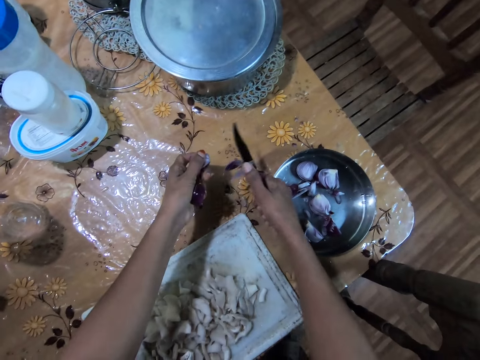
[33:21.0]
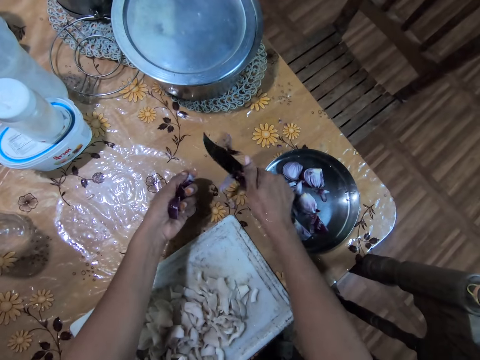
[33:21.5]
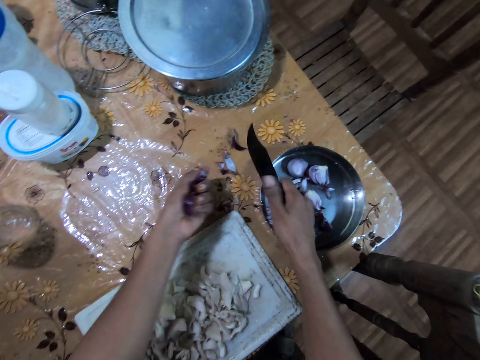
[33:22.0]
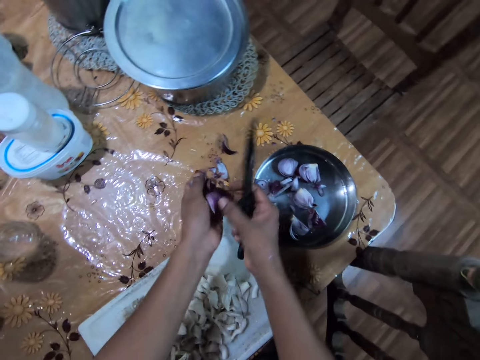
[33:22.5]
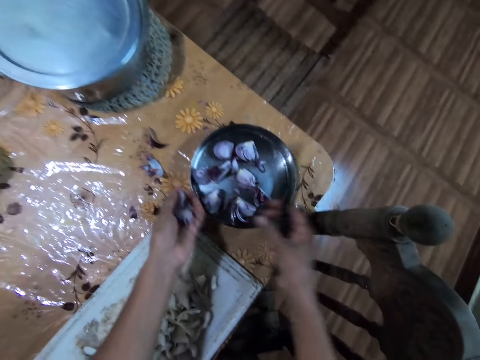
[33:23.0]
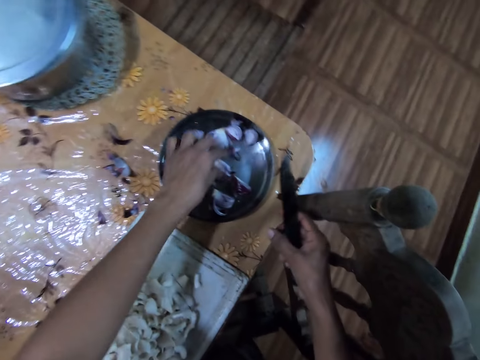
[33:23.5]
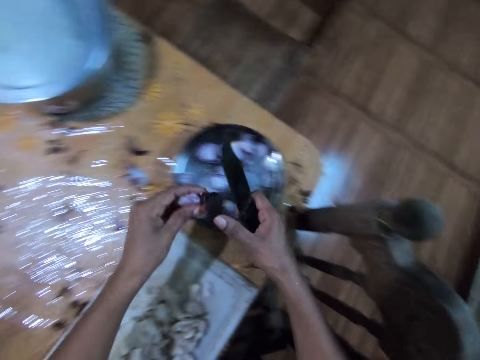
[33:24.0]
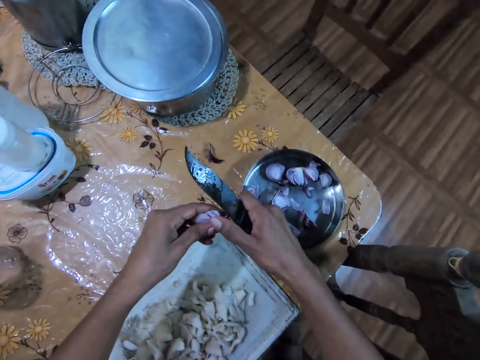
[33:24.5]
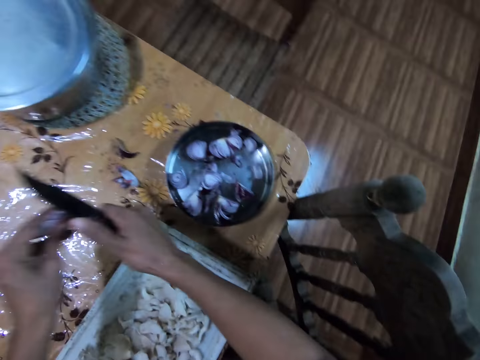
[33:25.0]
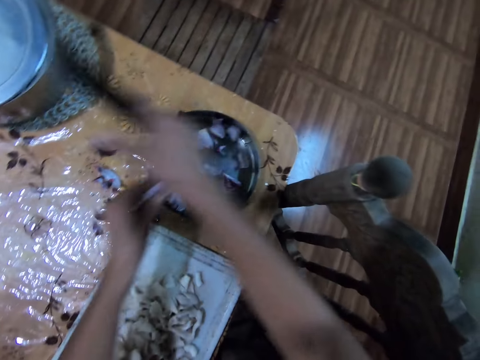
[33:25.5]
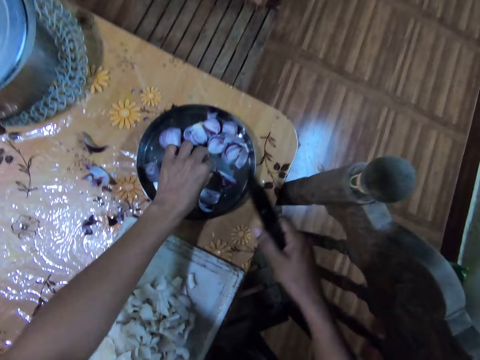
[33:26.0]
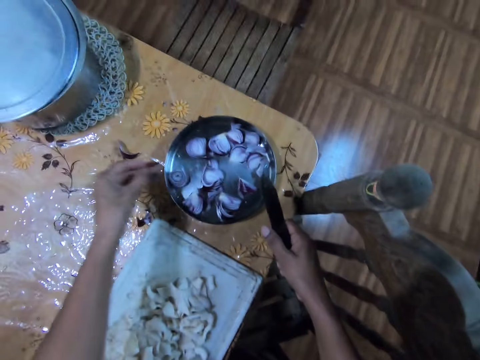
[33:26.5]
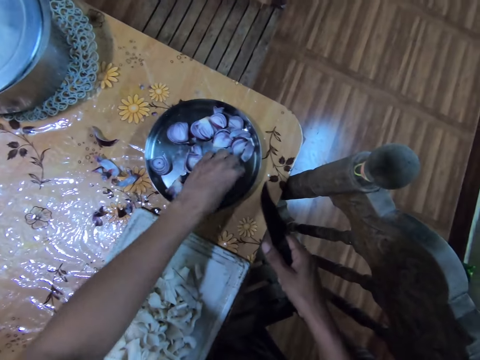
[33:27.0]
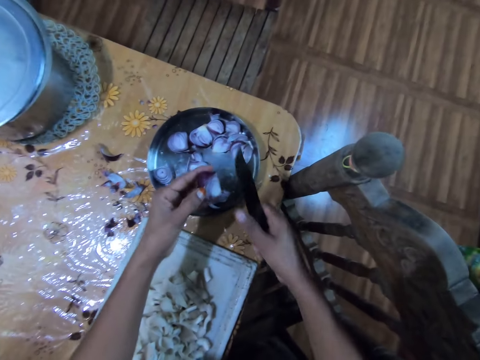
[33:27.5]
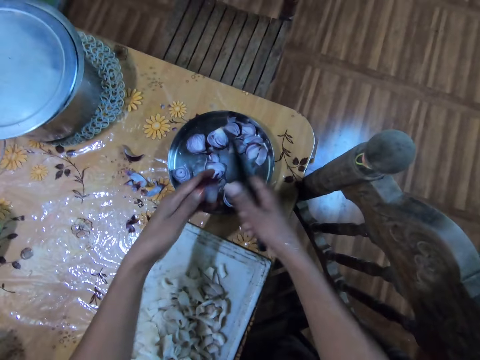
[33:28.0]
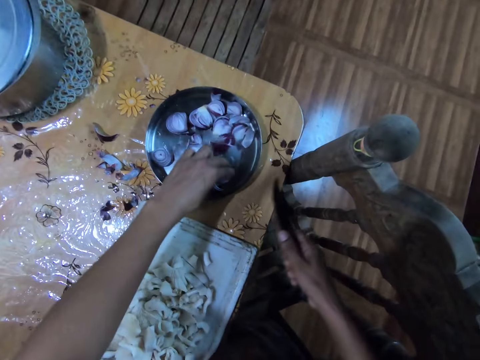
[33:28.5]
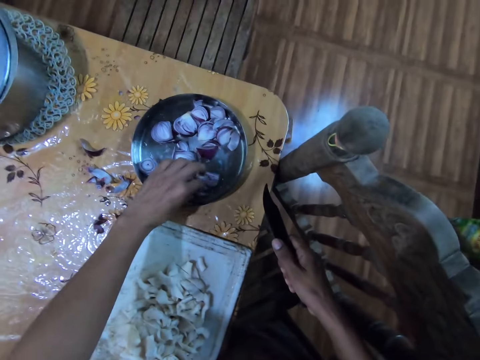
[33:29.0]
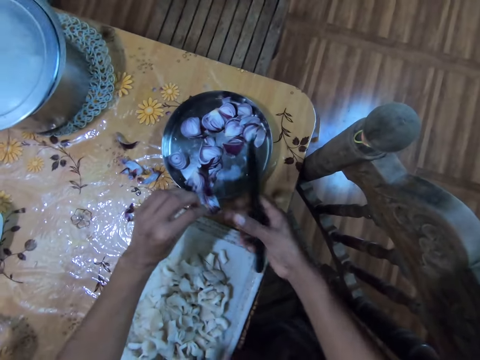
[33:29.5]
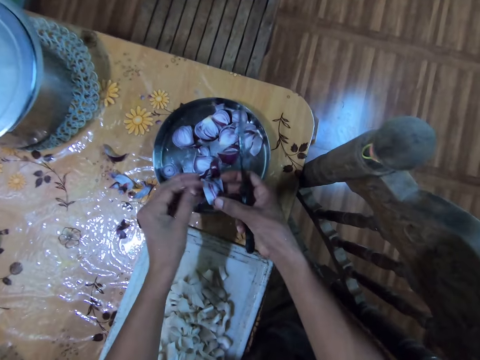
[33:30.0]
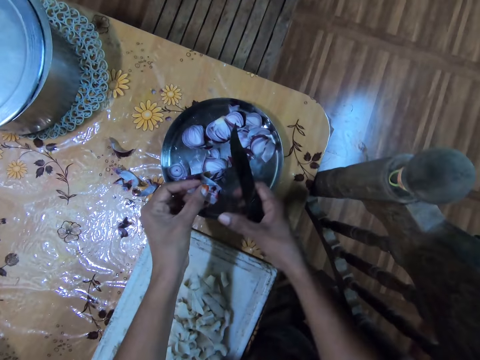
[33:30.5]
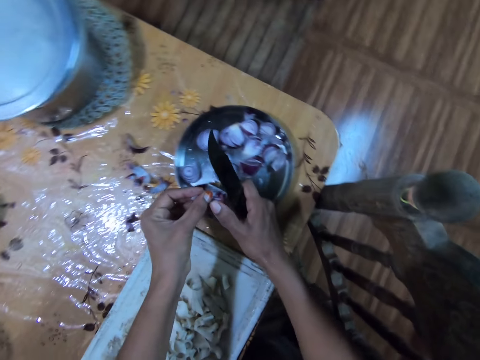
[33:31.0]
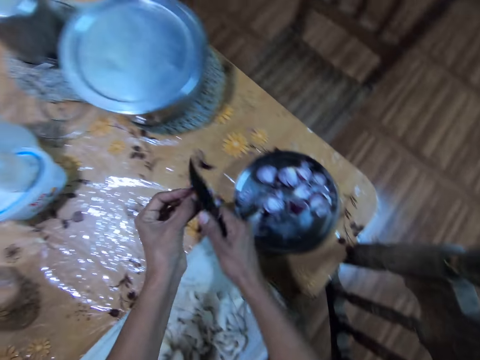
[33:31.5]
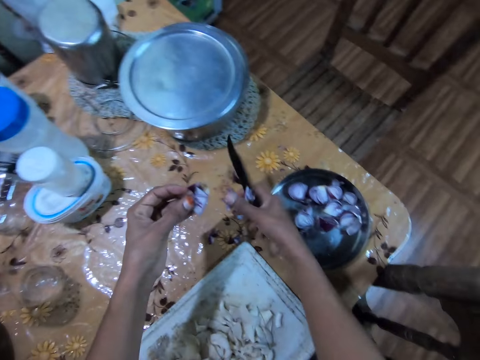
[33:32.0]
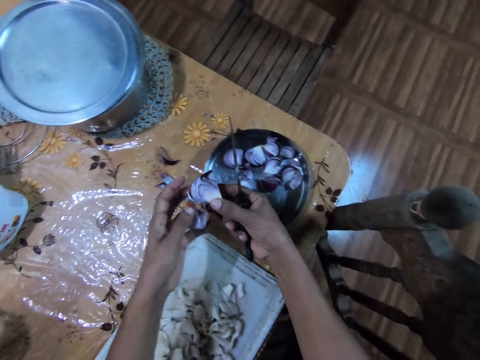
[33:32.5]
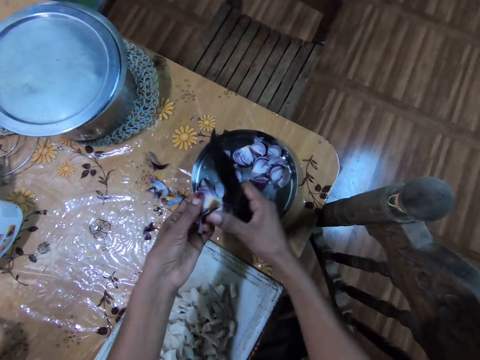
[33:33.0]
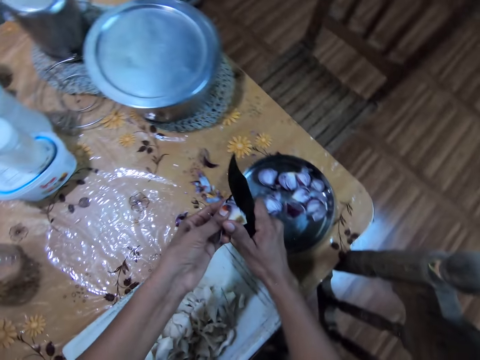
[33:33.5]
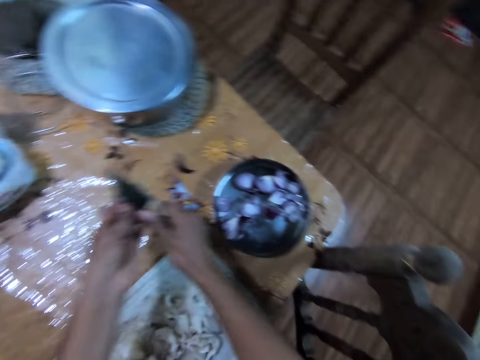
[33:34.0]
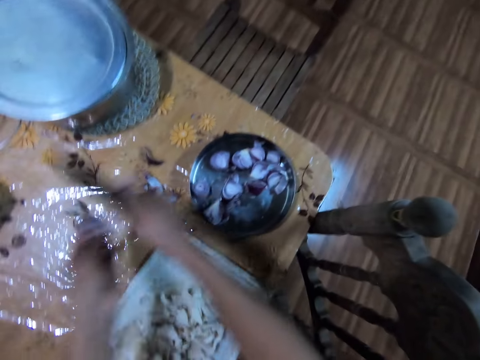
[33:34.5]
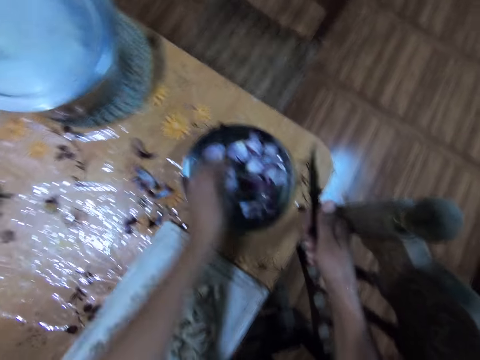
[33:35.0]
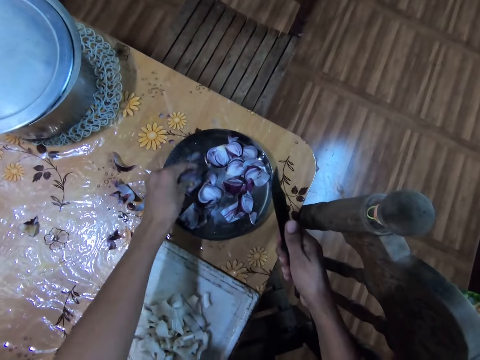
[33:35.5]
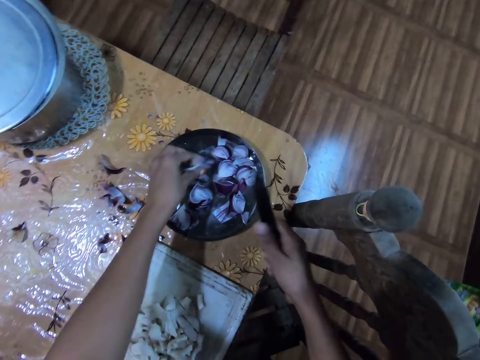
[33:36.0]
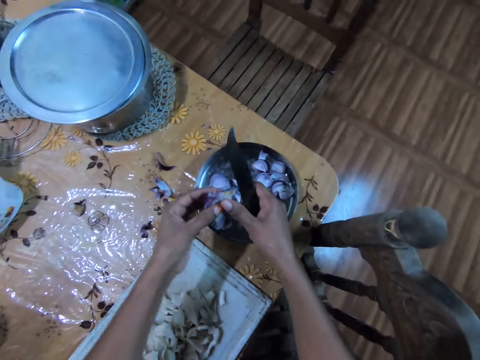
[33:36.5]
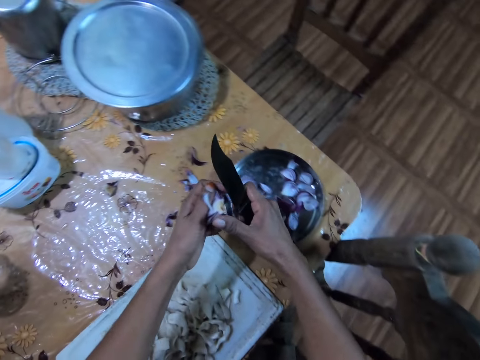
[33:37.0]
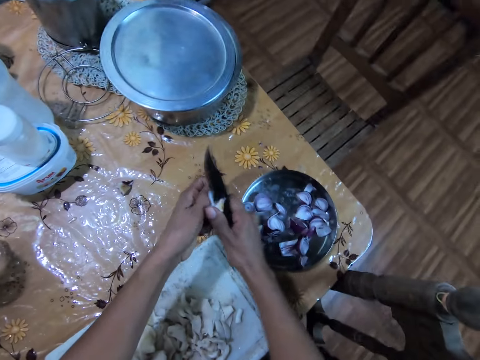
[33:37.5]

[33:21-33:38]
The camera wearer drops the onion skins on the knife in her right hand on the dining table. She touches the onion in her left hand with her right hand. She drops the onions in the plate of onion on the dining table with her left hand. She picks an onion from the plate of onion on the dining table with her left hand. She peels the onion skin in her left hand with the knife in her right hand. She drops the onion skins on the knife in her right hand on the dining table. She drops the onions in the plate of onion on the dining table with her left hand. She picks an onion skin from the plate of onion on the dining table with her left hand. She drops the onion skin on the dining table with her right hand. She picks an onion from the plate of onion on the dining table with her left hand. She drops the onion in the plate of onion on the dining table with her left hand. She picks an onion from the plate of onion on the dining table with her left hand. She holds the onion with both hands. She peels the onion skin in her left hand with the knife in her right hand. She drops the onion skins on the knife in her right hand on the dining table. She holds the onion with both hands. She peels the onion skin in her left hand with the knife in her right hand. She drops the onion skins on the knife in her right hand on the dining table. She drops the onion in the plate of onion on the dining table with her left hand. She picks an onion from the plate of onion on the dining table with her left hand. She drops the onion in the plate of onion on the dining table with her left hand. She picks an onion from the plate of onion on the dining table with her left hand. She holds the onion with both hands. She peels the onion's skin in her left hand with the knife in her right hand.

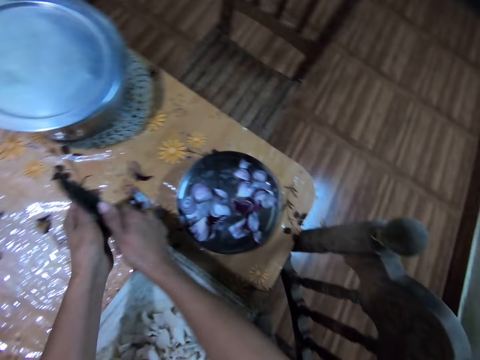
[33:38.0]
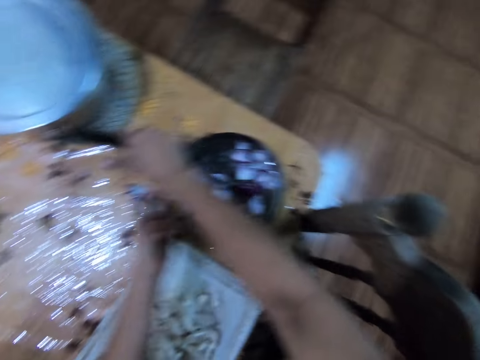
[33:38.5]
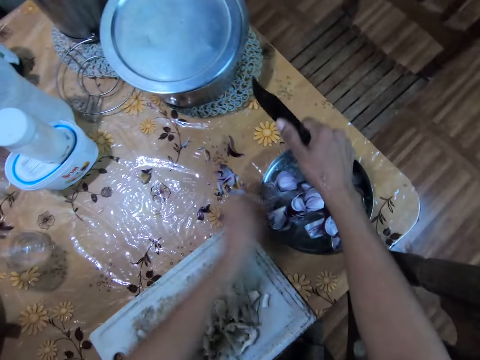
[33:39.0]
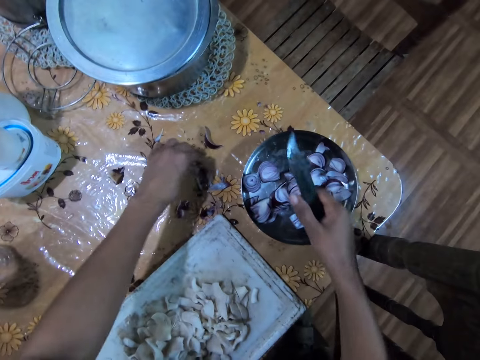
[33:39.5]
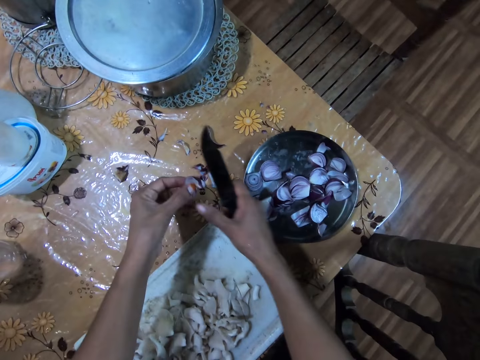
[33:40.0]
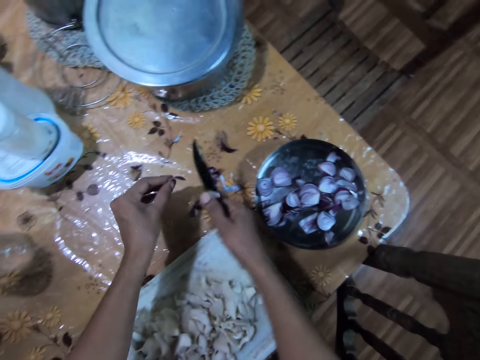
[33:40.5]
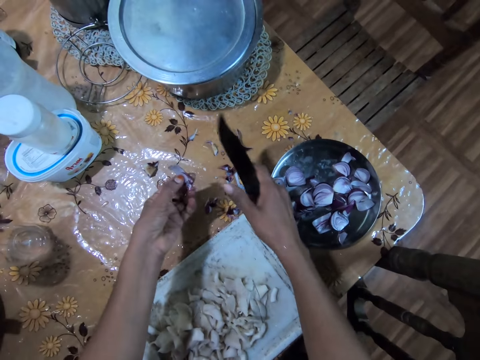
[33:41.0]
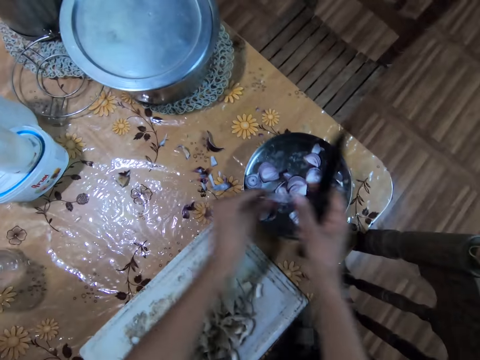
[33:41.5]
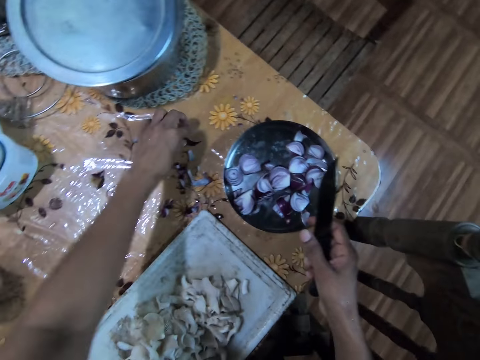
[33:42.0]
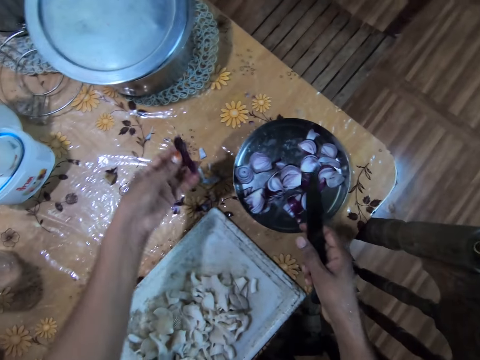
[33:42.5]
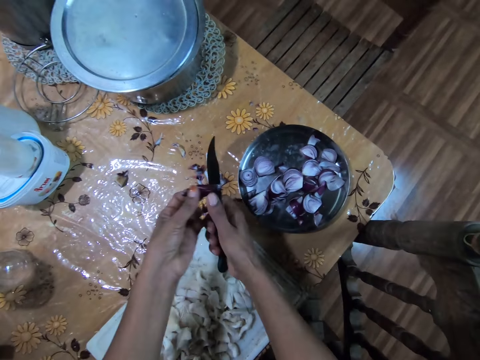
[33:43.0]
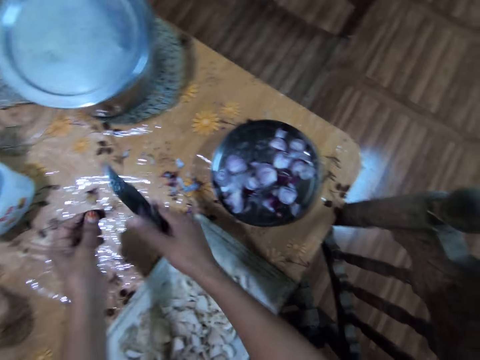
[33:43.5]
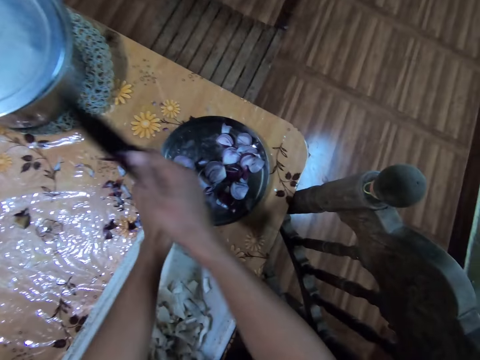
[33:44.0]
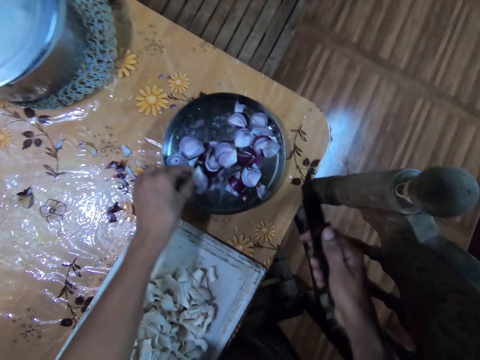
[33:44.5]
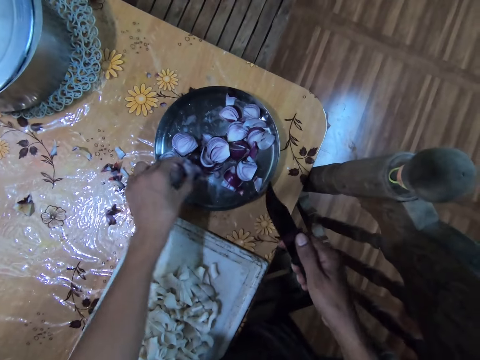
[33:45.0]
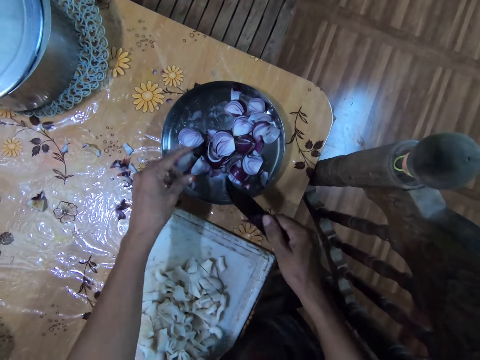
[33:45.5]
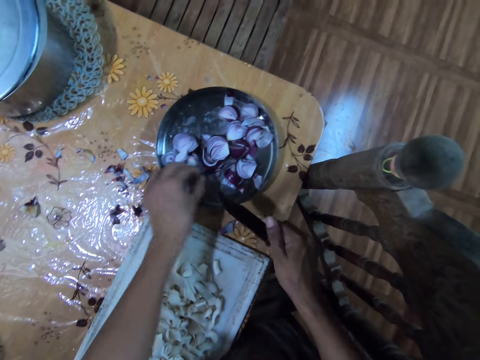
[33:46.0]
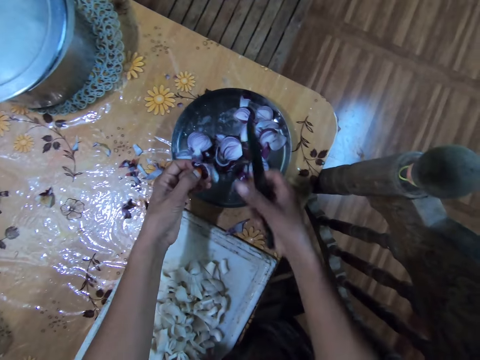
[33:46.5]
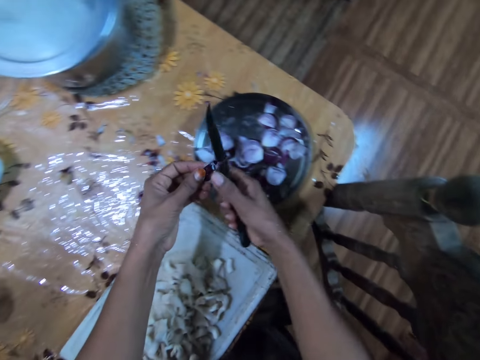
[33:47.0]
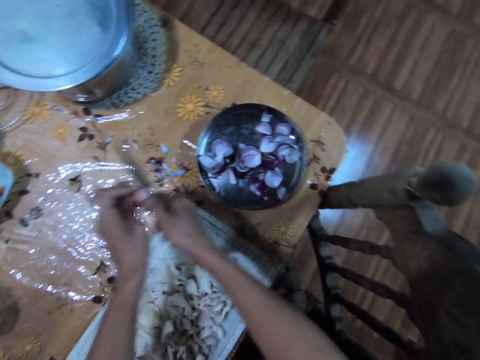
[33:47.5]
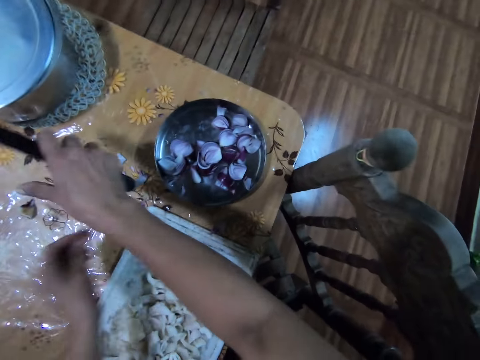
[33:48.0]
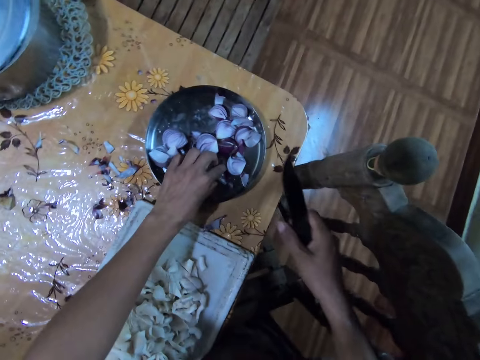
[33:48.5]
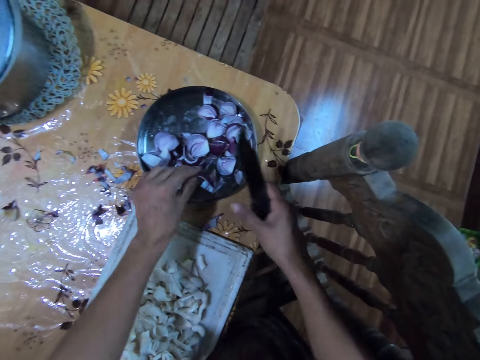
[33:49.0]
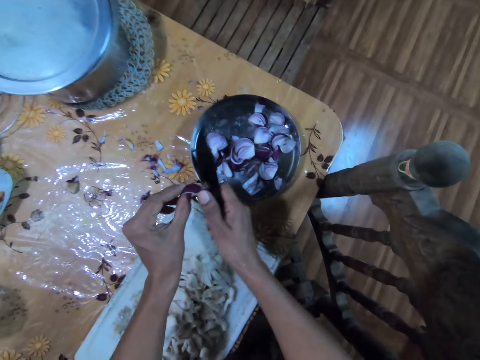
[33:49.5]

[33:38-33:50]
The camera wearer drops the onion skins on the knife in her right hand on the dining table. She drops the onion in the plate of onion on the dining table with her left hand. She picks an onion from the dining table with her left hand. She peels the onion skin in her left hand with the knife in her right hand. She drops the onion skins on the knife in her right hand on the dining table. She drops the onion in the plate of onion on the dining table with her left hand. She picks an onion from the dining table with her left hand. She peels the onion skin in her left hand with the knife in her right hand. She drops the onion skins on the knife in her right hand on the dining table. She drops the onion in the plate of onion on the dining table with her left hand. She touches the onion in the plate of onion on the dining table with her left hand. She picks an onion from the plate of onion on the dining table with her left hand. She peels the onion skin in her left hand with the knife in her right hand. She drops the onion skins on the knife in her right hand on the dining table. She drops the onion in the plate of onion on the dining table with her left hand. She picks an onion from the plate of onion on the dining table with her left hand. She peels the onion skin in her left hand with the knife in her right hand.
